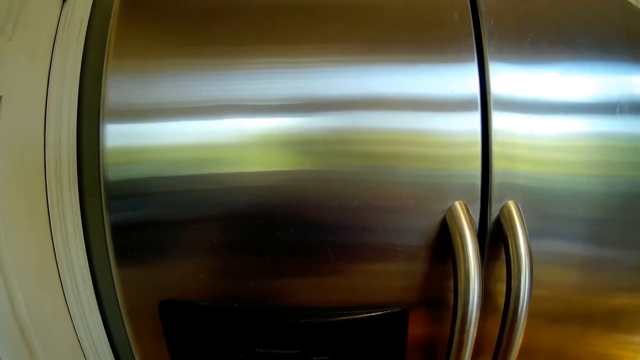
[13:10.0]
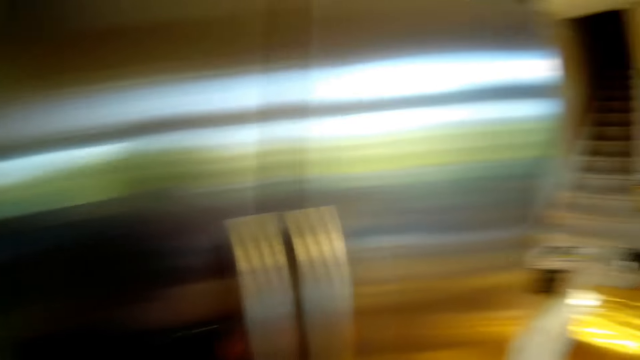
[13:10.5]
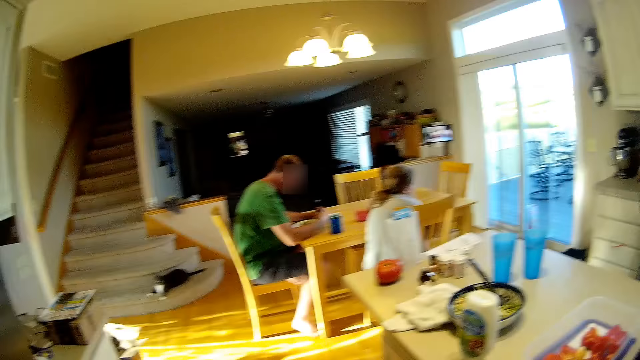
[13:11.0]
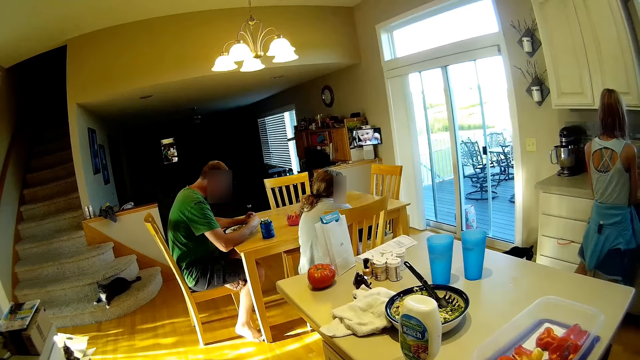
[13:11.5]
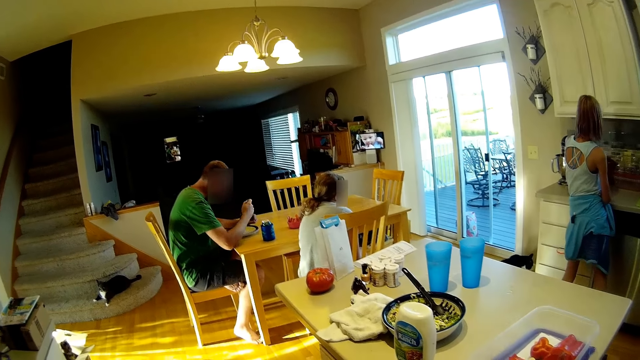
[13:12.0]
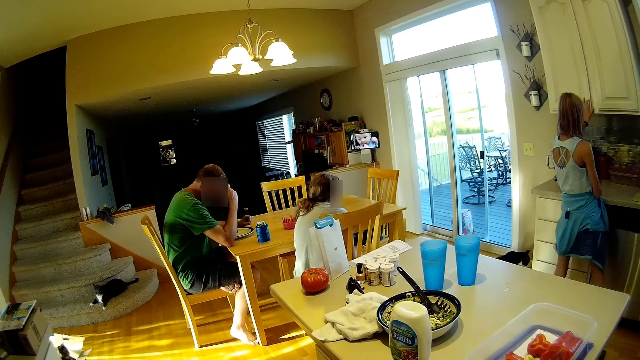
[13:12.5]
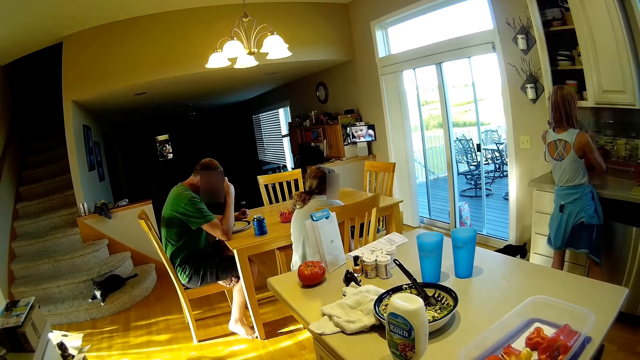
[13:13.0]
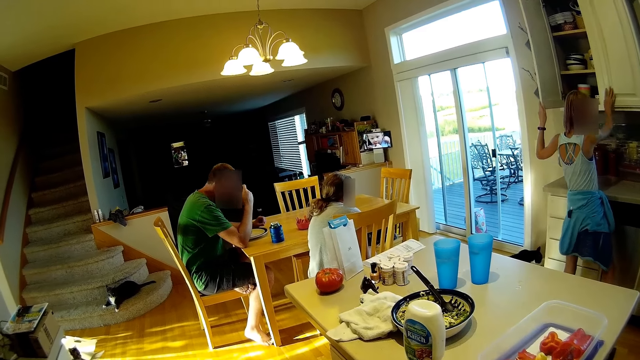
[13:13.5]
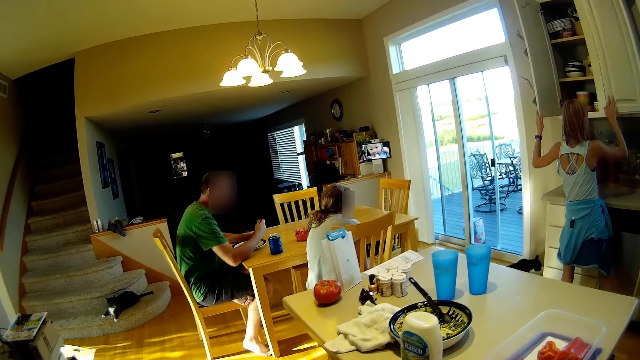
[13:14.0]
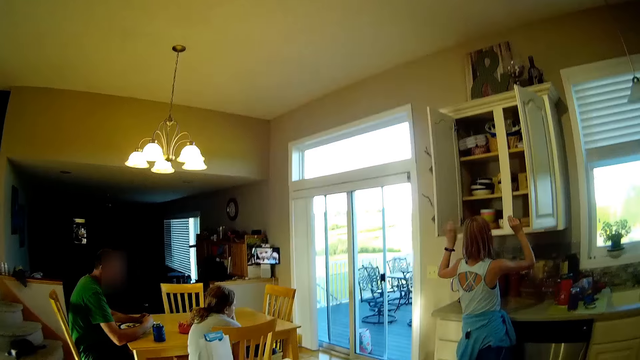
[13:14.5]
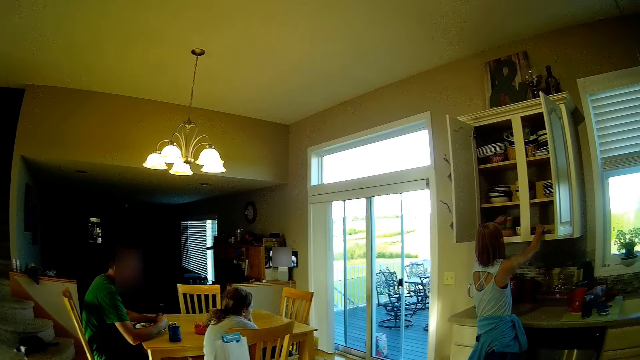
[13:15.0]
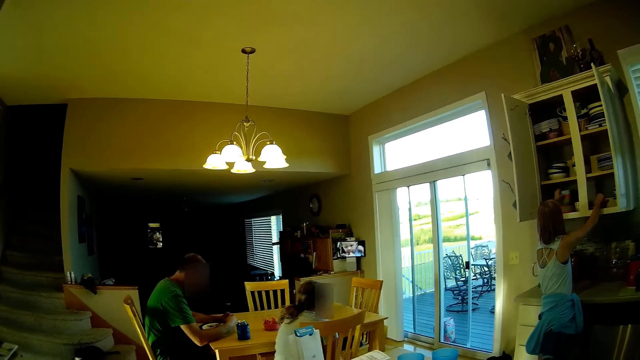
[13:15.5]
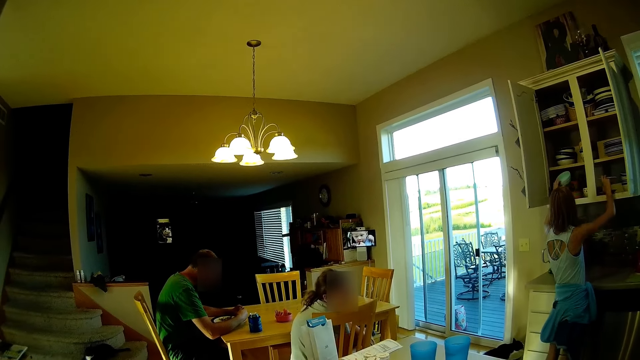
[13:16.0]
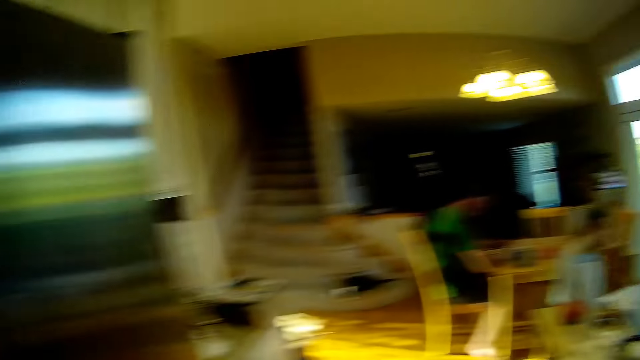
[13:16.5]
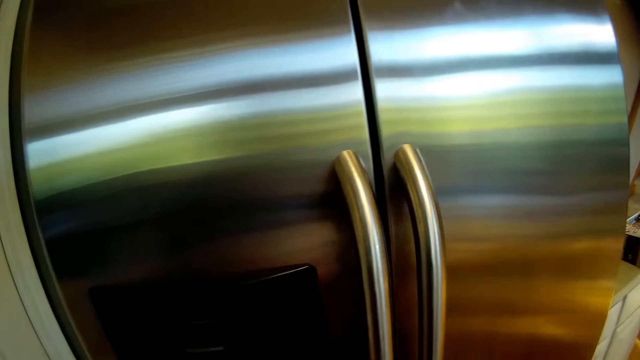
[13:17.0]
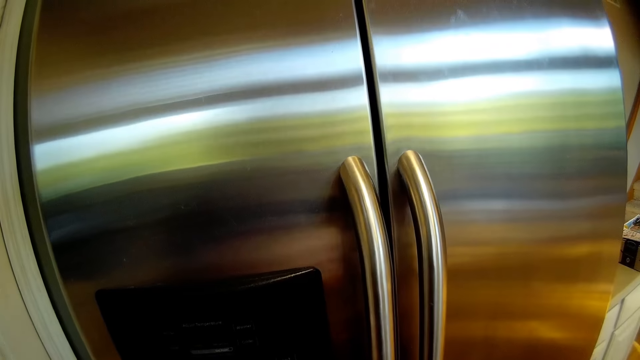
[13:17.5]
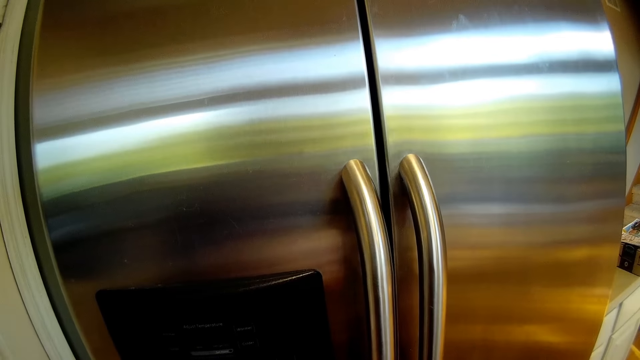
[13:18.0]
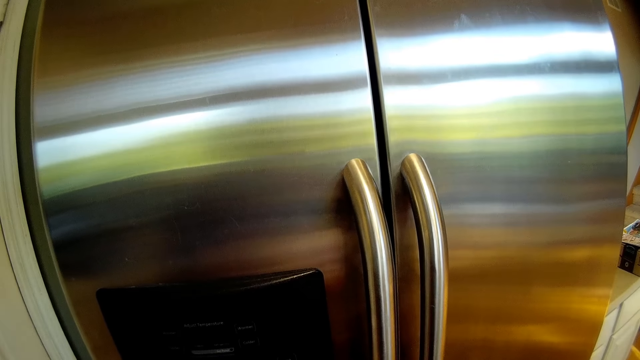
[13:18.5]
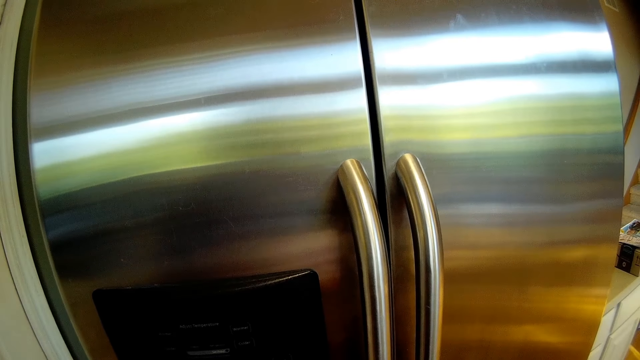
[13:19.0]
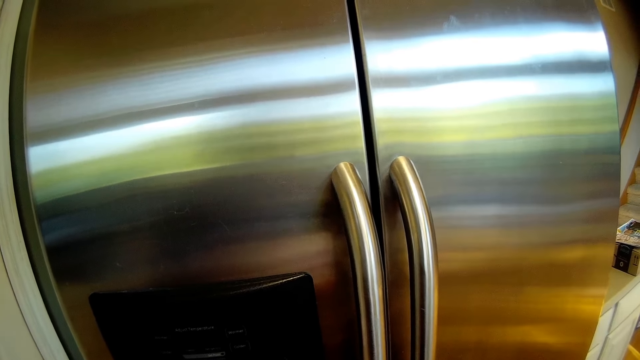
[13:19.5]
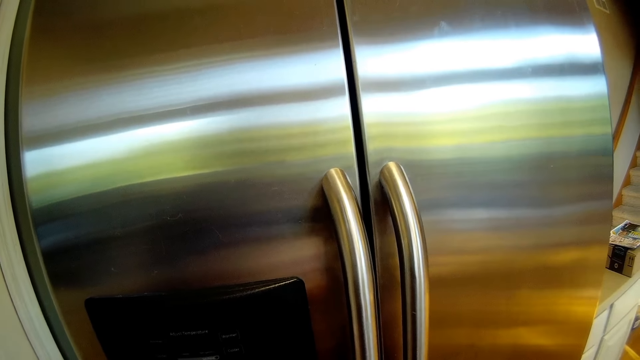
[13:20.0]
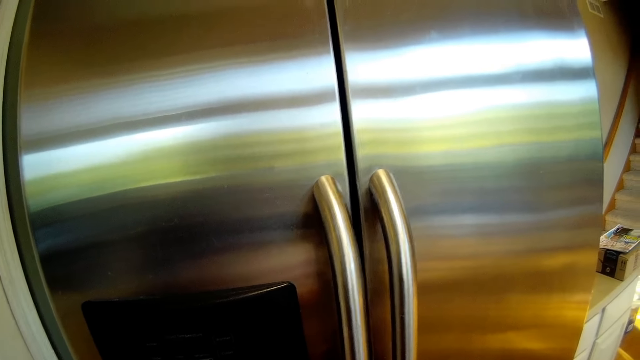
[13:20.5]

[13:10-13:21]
A child opens the cupboard. Another child sits on the chair. The first child takes the plate.

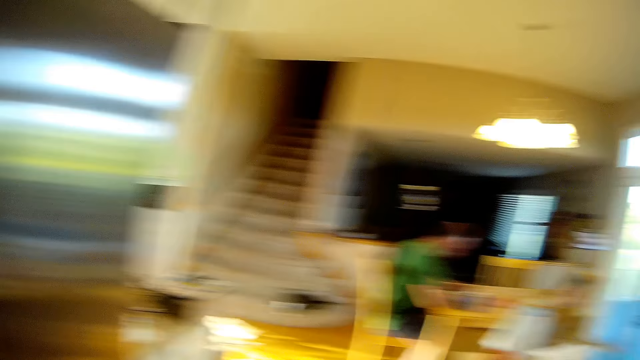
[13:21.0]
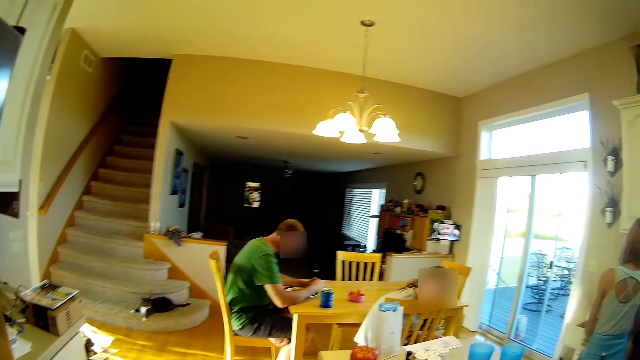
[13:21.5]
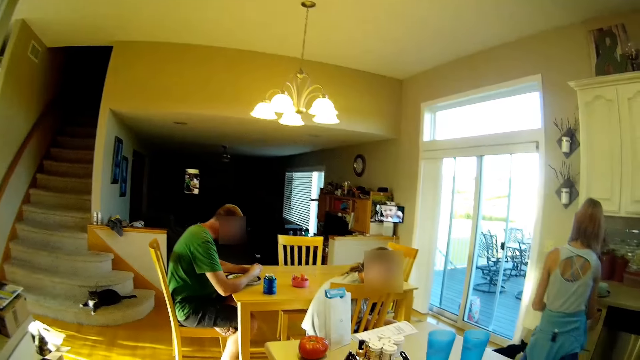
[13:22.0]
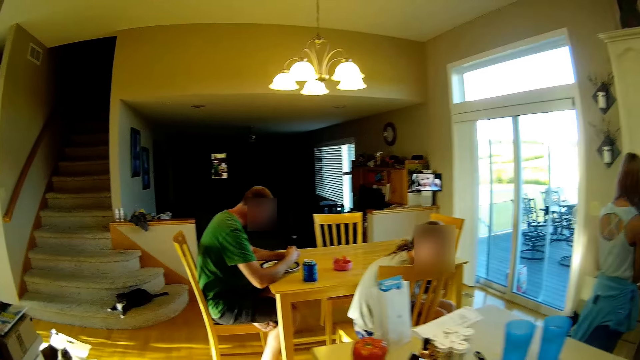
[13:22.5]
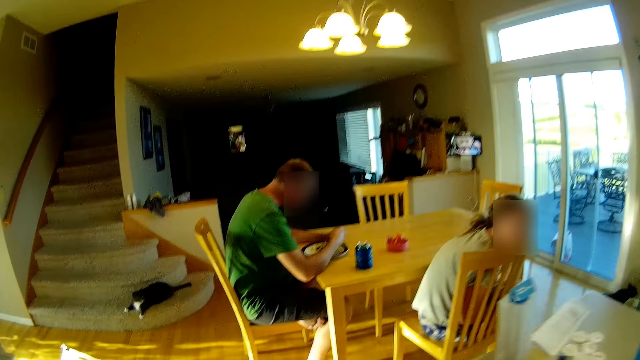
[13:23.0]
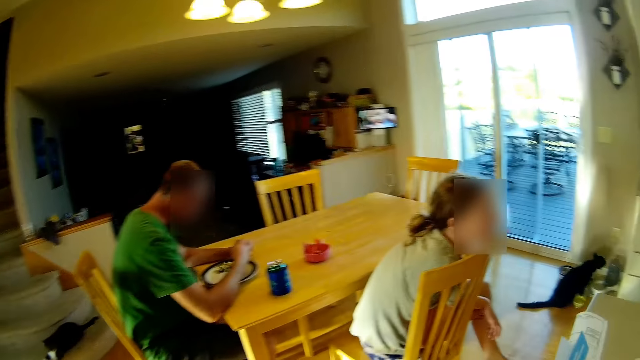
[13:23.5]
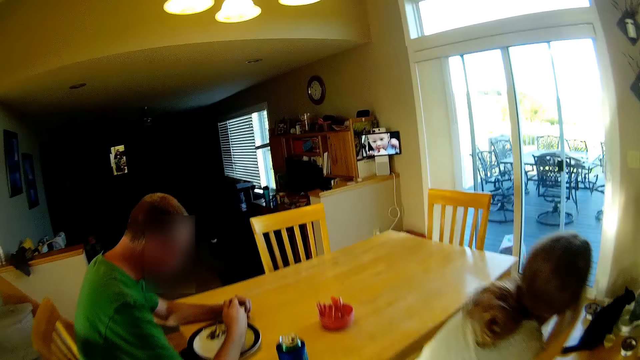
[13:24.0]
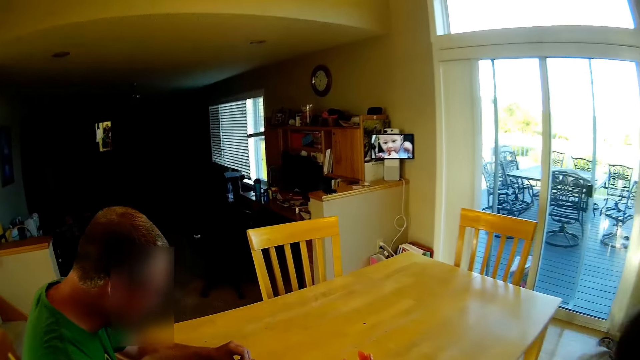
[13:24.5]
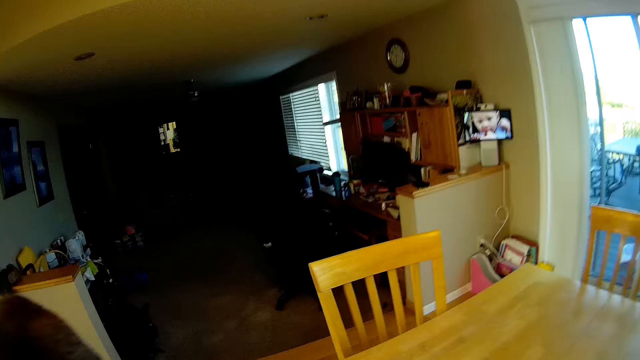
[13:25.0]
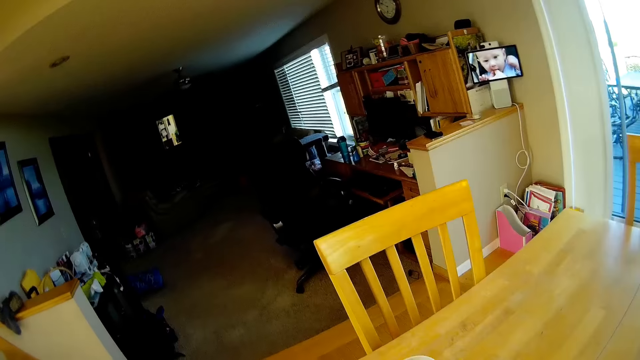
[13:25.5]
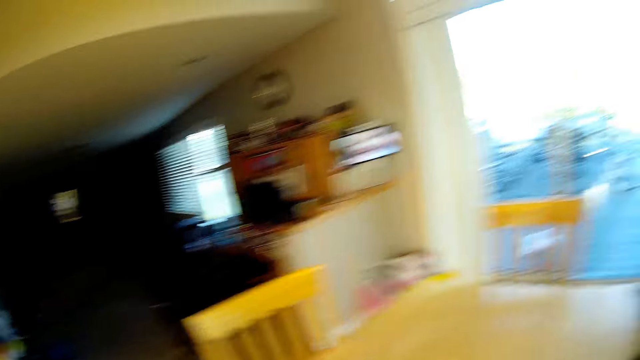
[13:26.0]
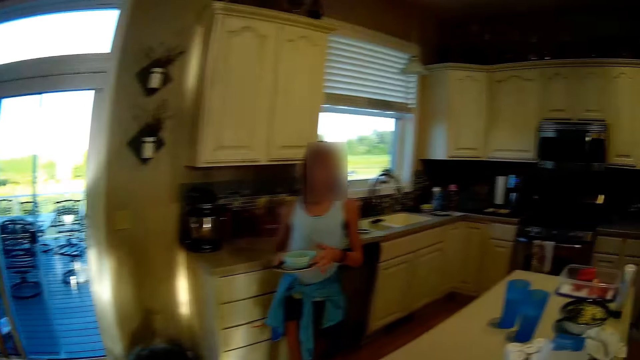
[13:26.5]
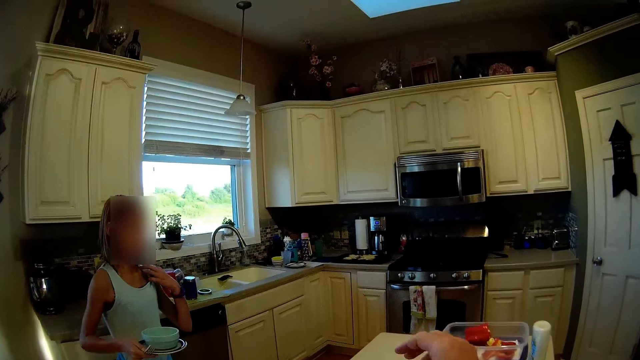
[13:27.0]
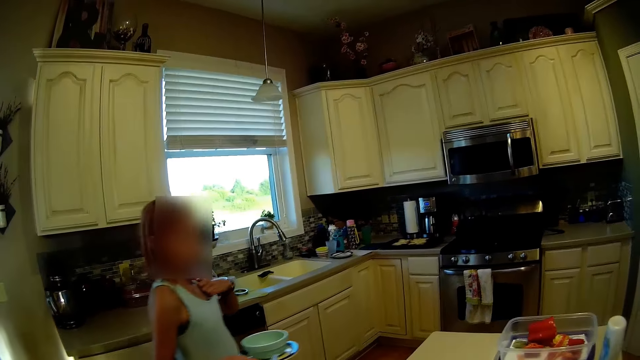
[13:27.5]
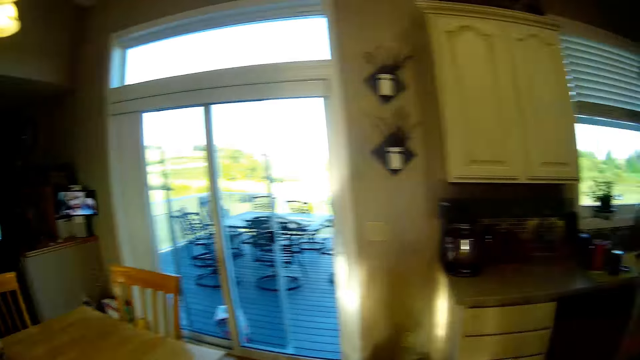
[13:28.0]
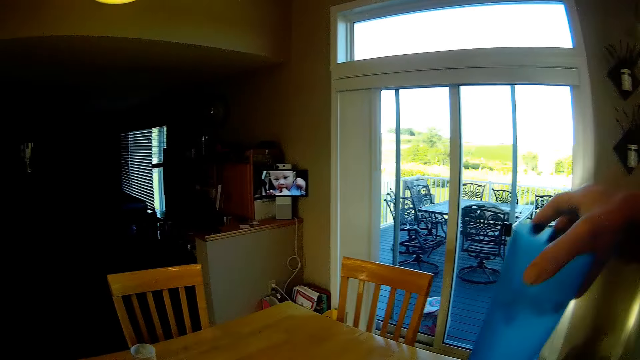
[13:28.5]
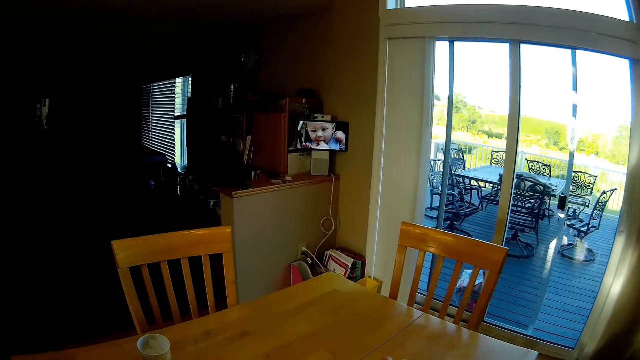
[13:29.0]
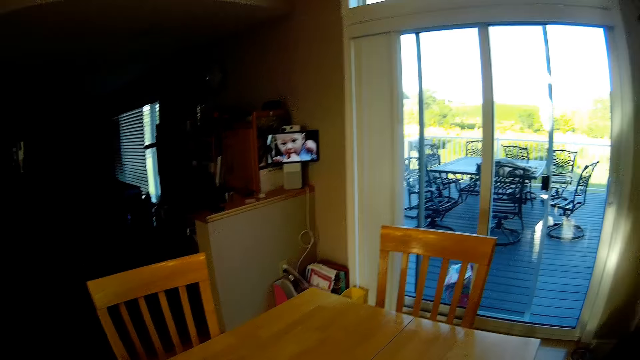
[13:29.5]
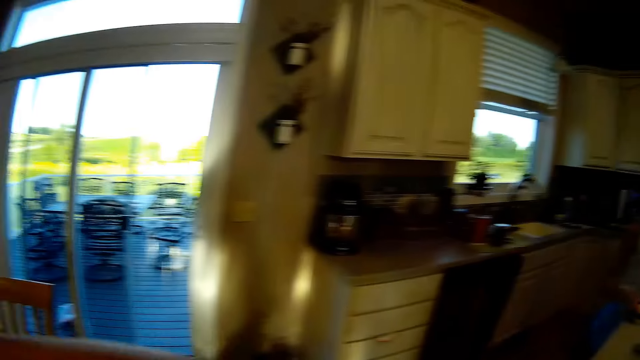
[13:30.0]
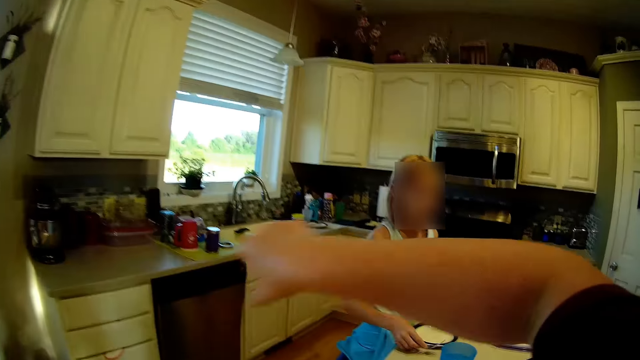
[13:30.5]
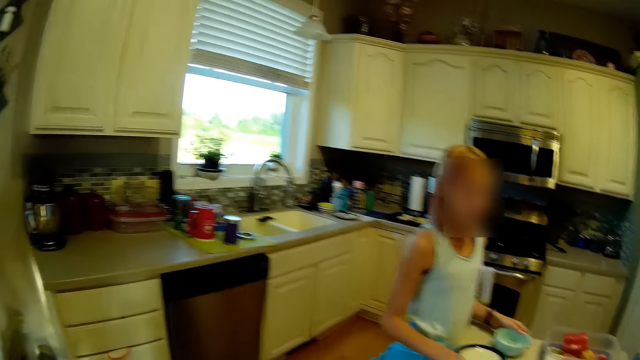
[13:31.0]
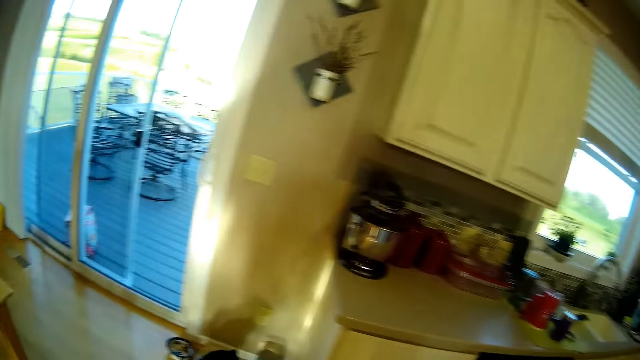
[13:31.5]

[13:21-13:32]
The camera wearer walks towards the table. They put the glass on the table. They put the bottle on the table. They take the bottle.
